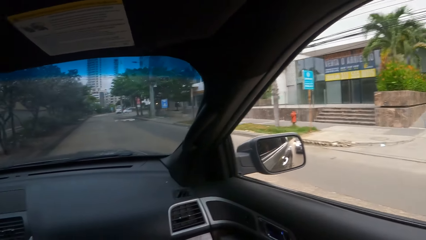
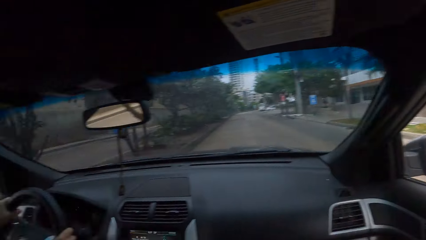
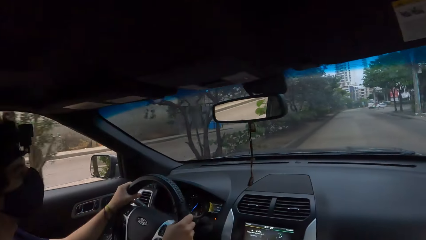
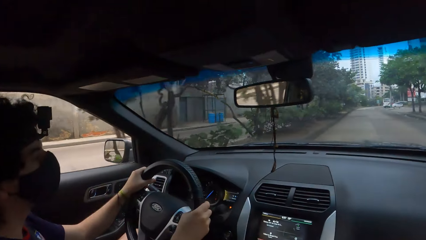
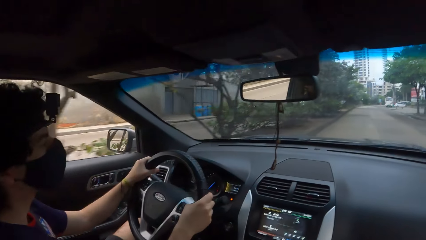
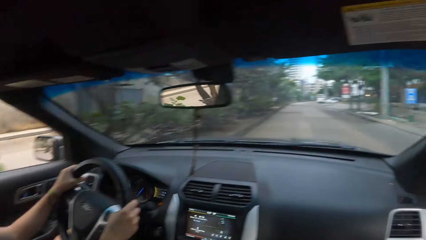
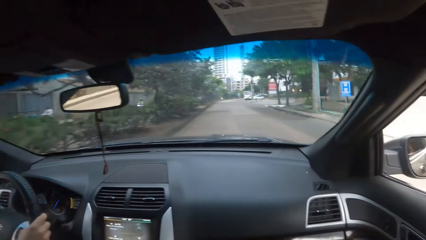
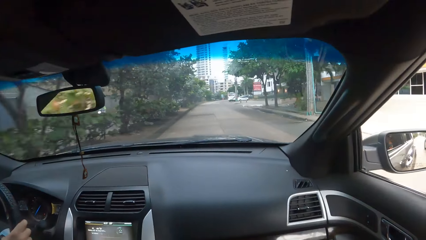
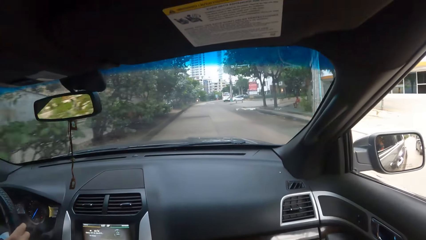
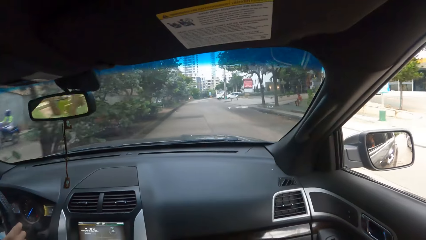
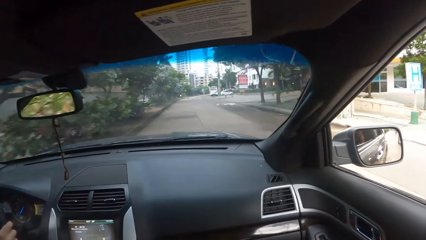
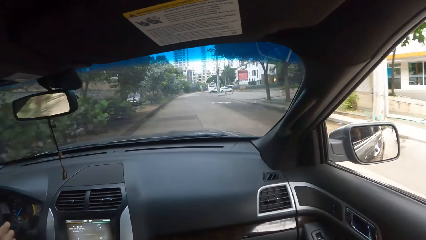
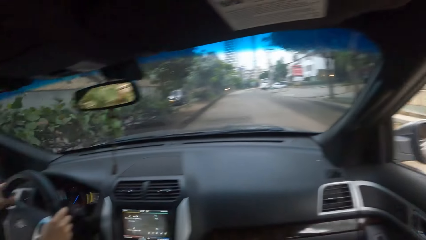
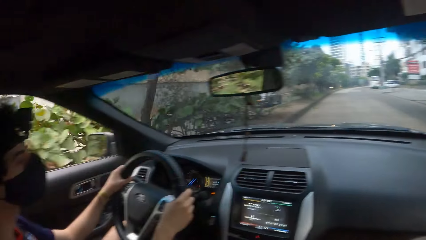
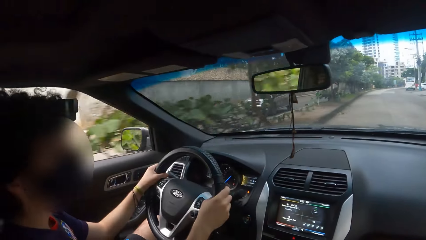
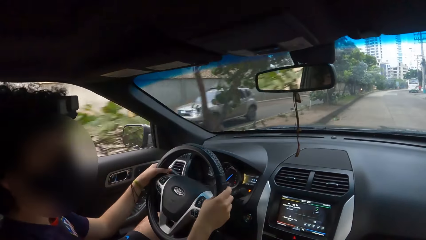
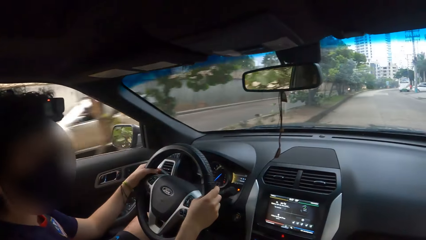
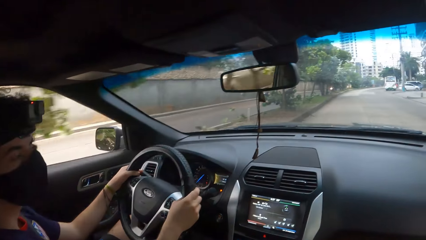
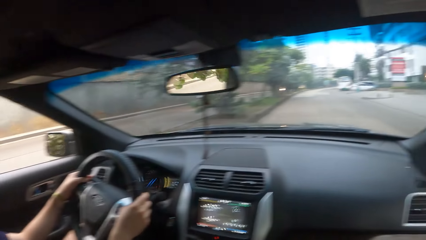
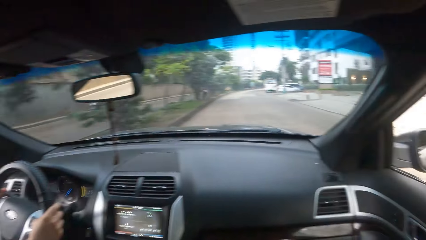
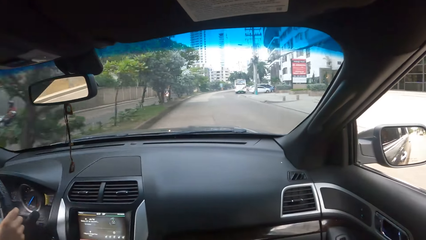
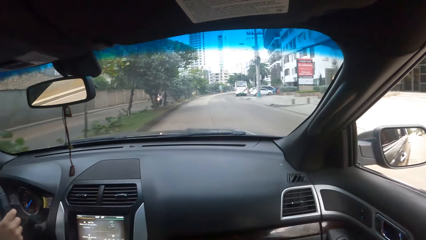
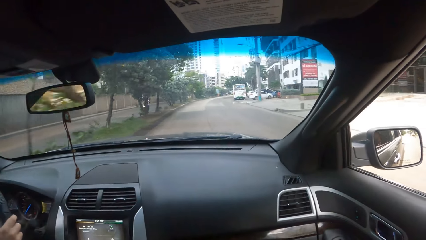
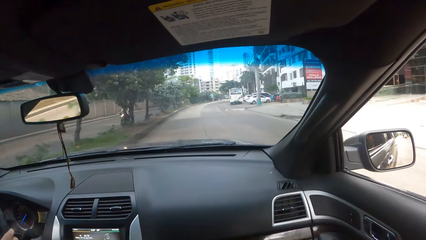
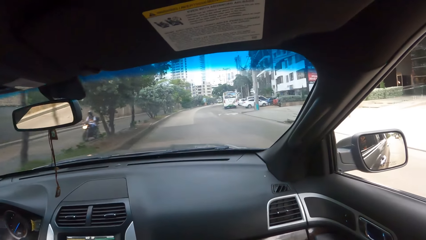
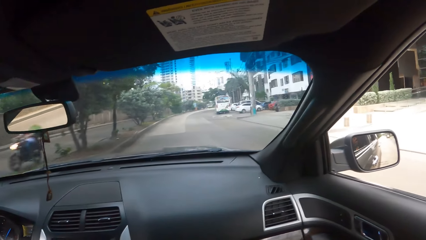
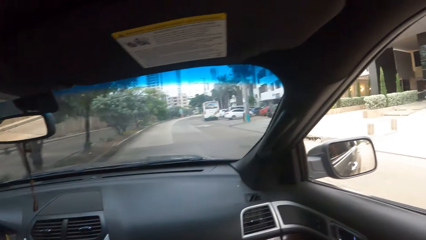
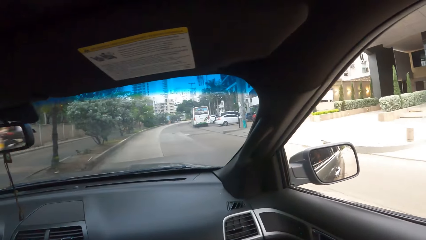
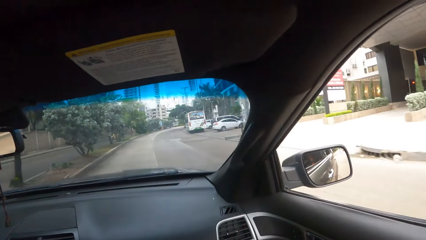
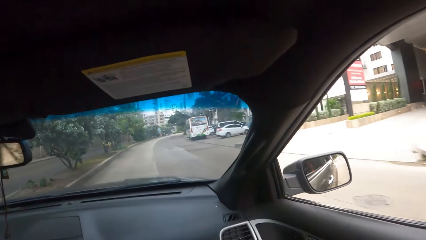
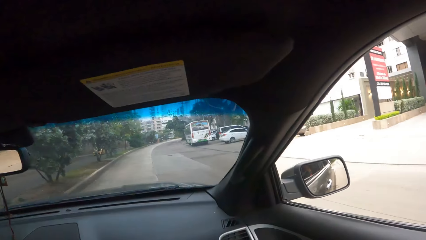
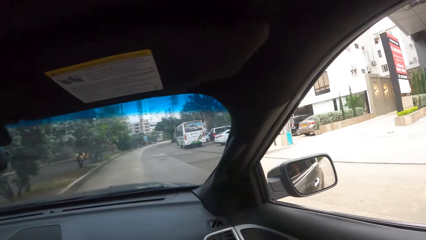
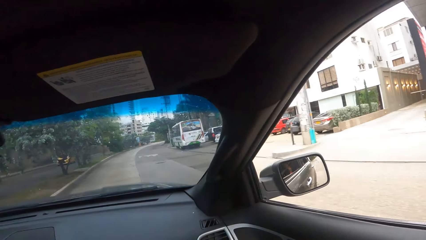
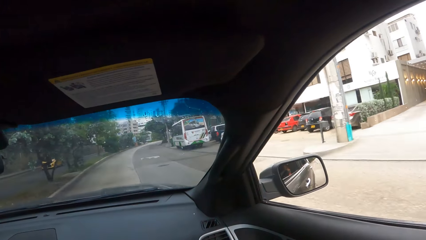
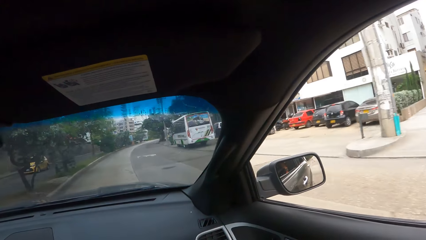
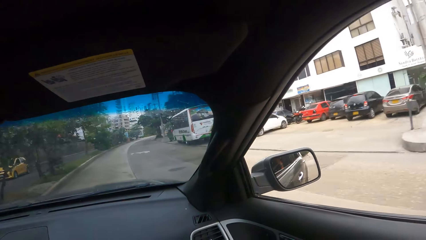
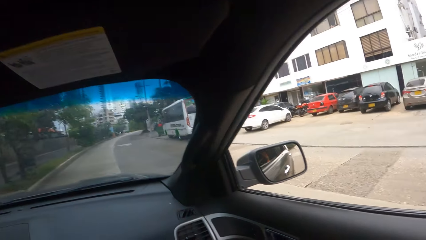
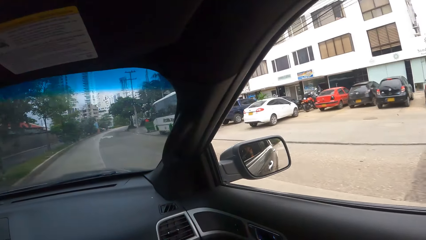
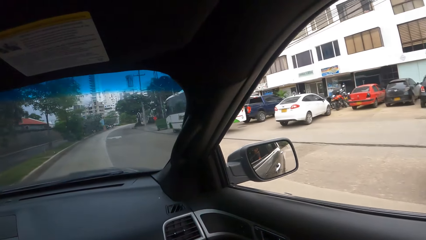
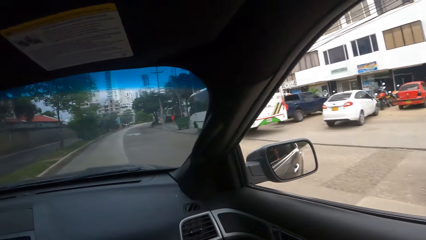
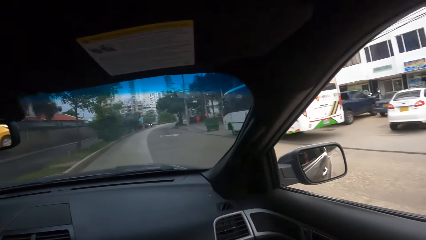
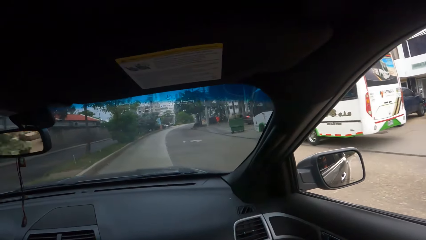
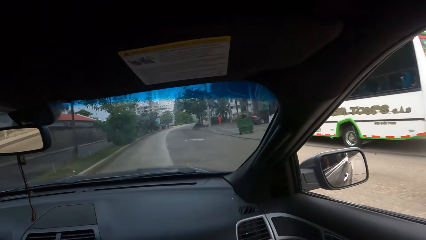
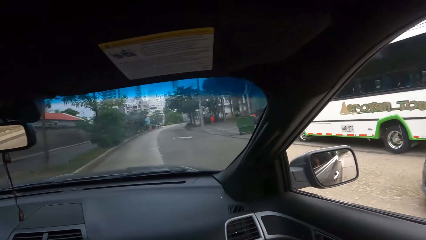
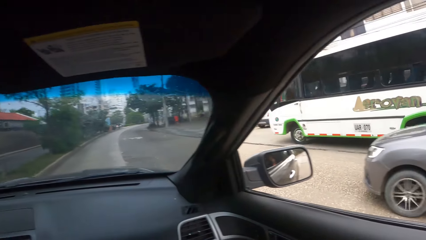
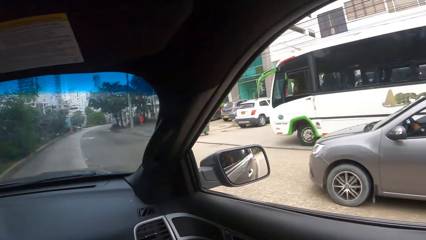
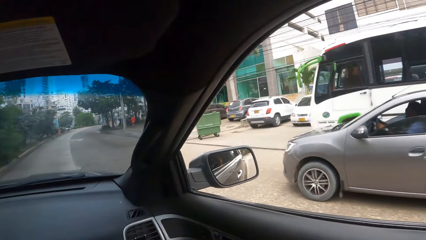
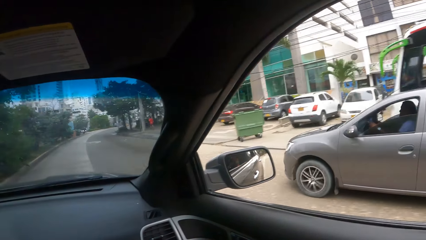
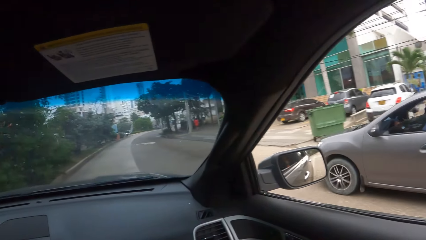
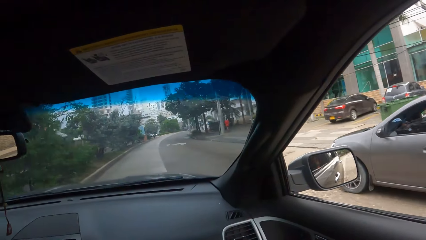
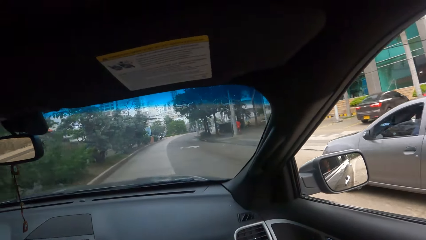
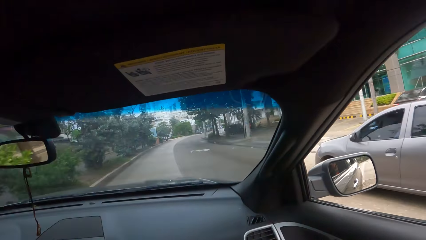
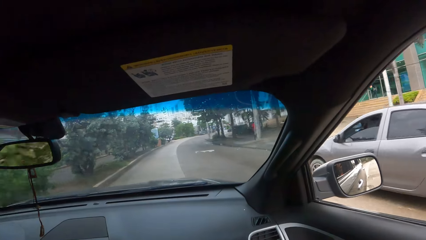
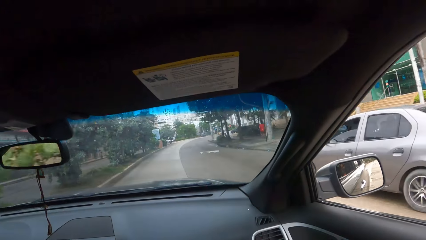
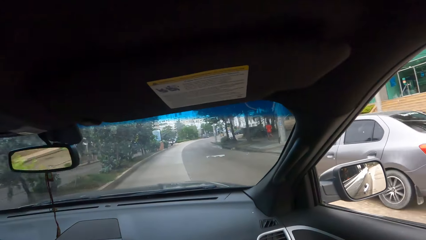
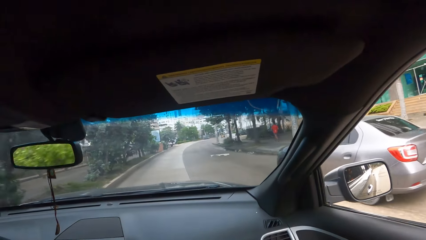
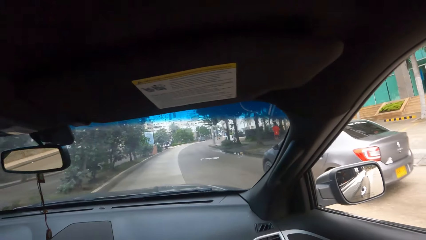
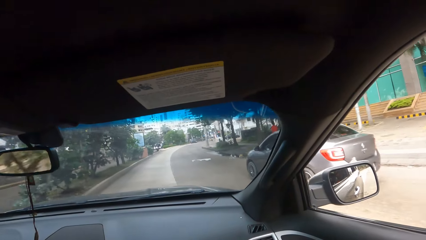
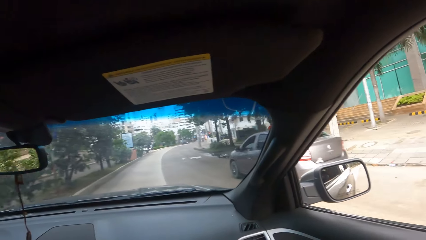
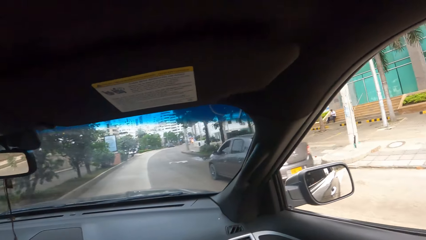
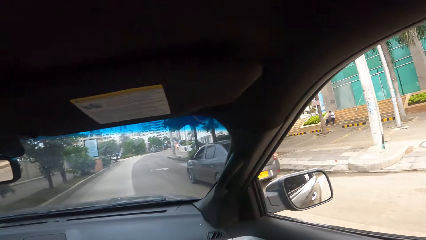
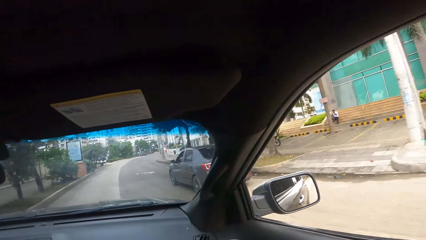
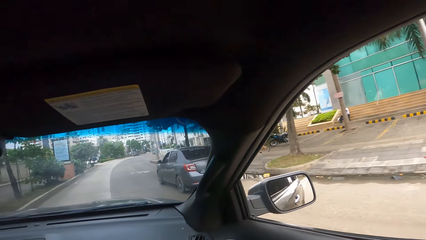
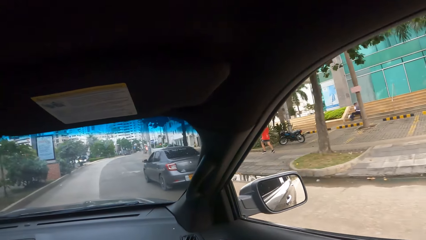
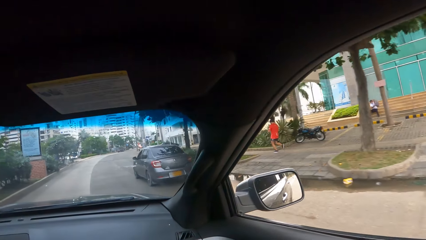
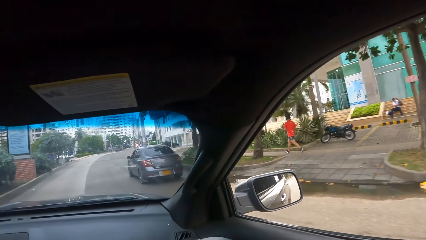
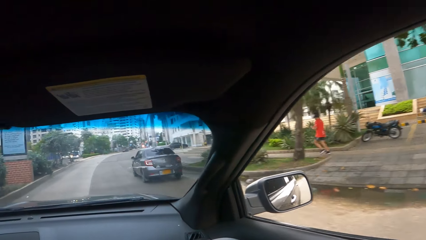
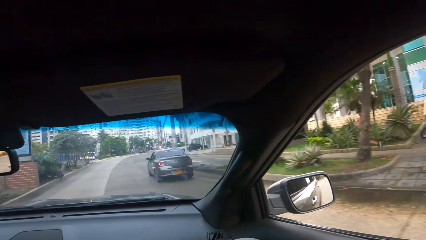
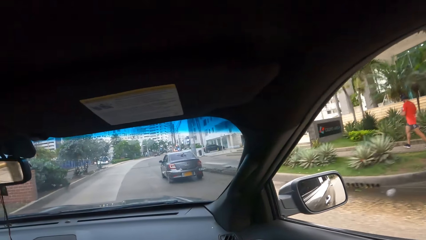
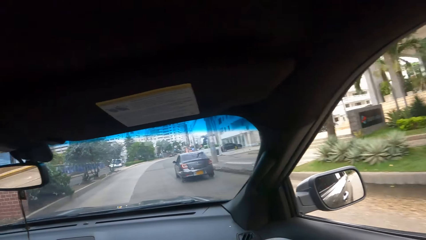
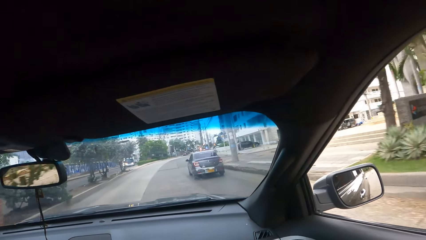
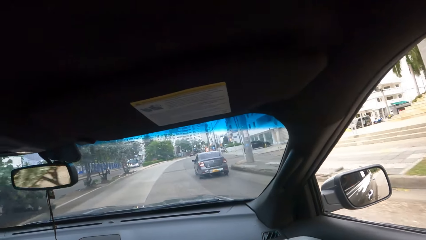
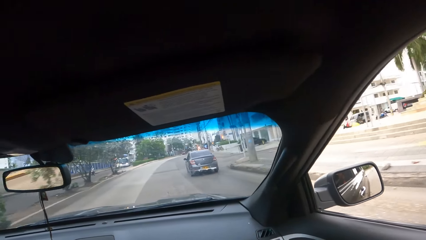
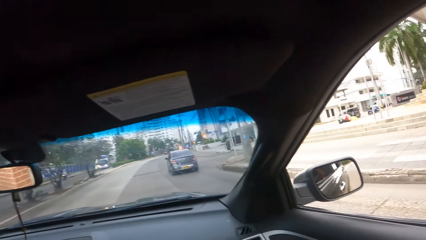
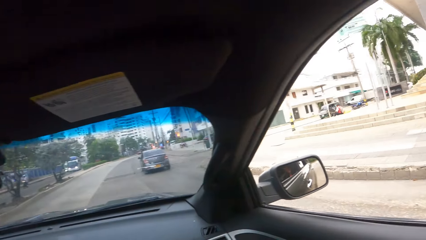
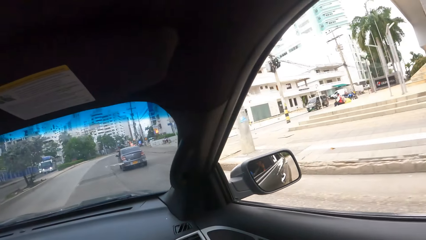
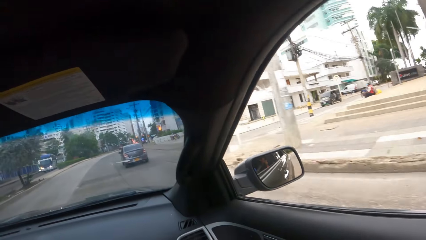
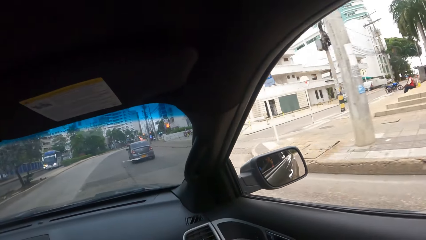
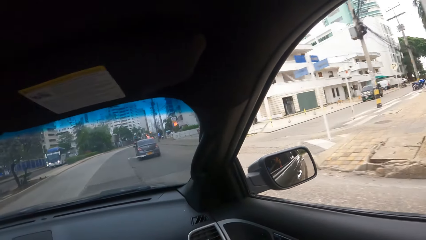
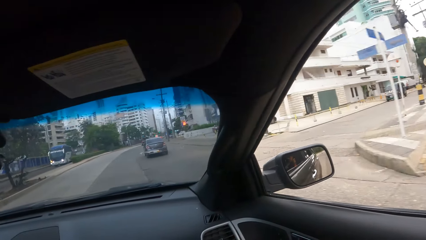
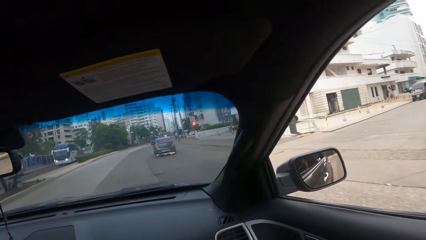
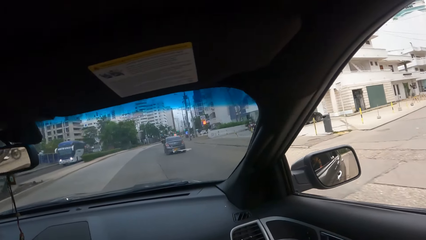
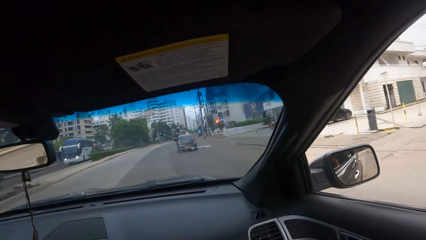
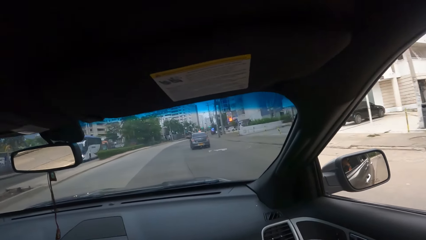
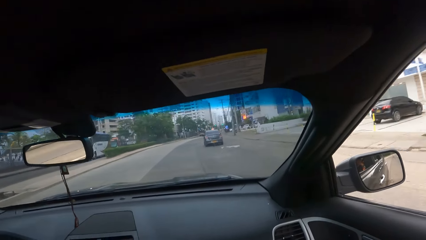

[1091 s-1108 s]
The camera wearer looks left and looks at a man, the driver. They converse with the man. They look forward, look left and converse with the man. They look forward.
